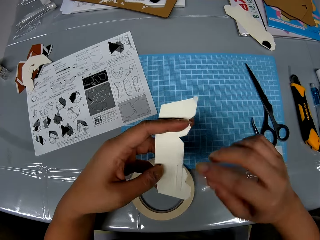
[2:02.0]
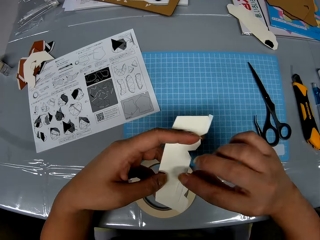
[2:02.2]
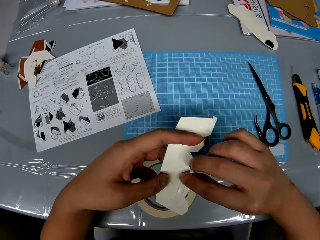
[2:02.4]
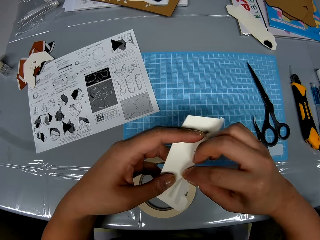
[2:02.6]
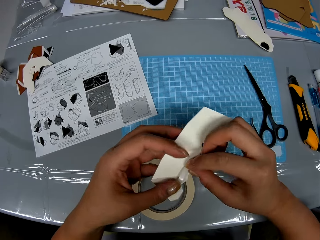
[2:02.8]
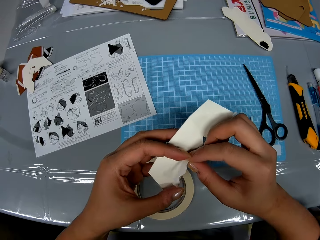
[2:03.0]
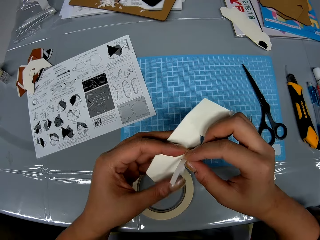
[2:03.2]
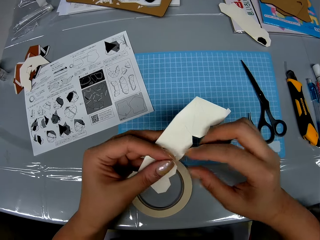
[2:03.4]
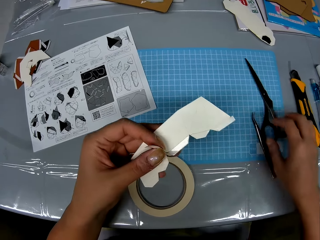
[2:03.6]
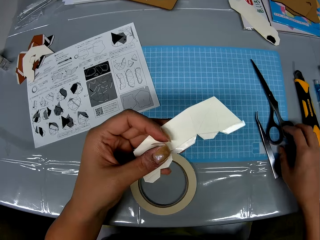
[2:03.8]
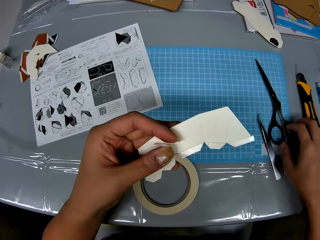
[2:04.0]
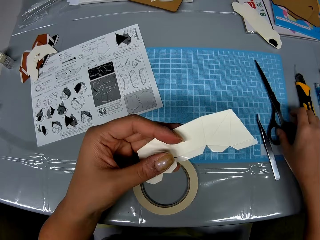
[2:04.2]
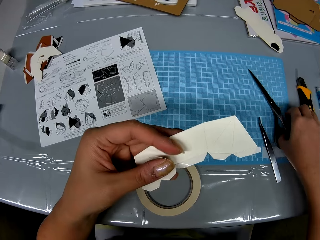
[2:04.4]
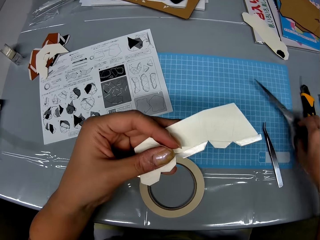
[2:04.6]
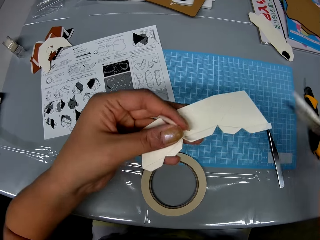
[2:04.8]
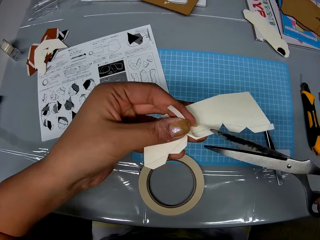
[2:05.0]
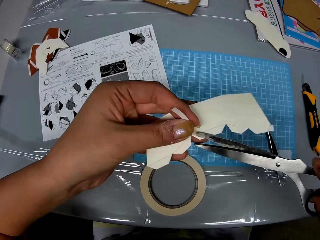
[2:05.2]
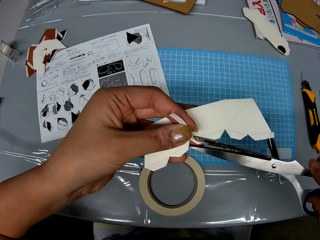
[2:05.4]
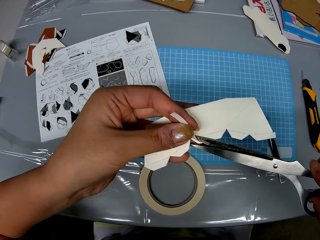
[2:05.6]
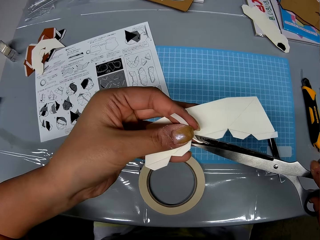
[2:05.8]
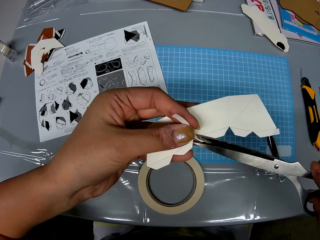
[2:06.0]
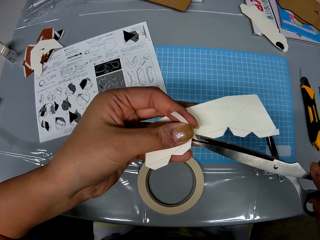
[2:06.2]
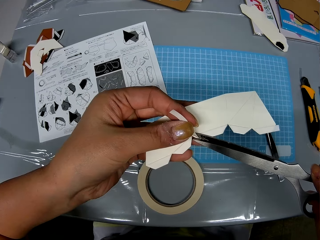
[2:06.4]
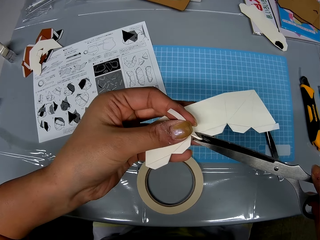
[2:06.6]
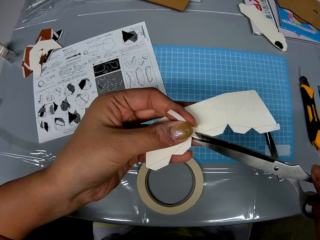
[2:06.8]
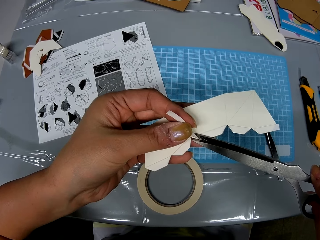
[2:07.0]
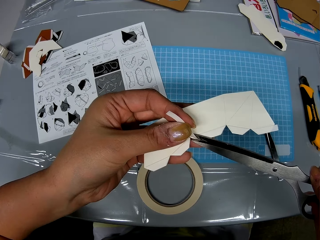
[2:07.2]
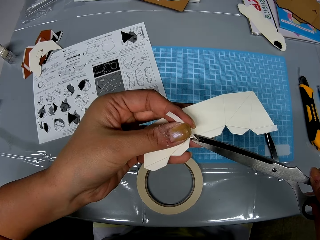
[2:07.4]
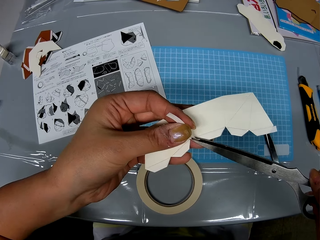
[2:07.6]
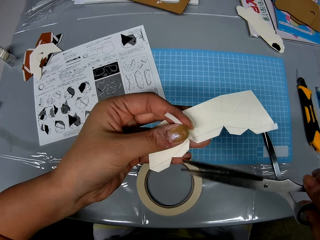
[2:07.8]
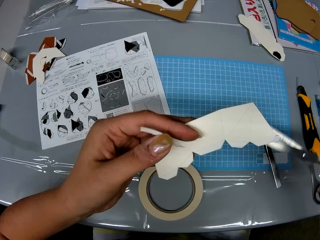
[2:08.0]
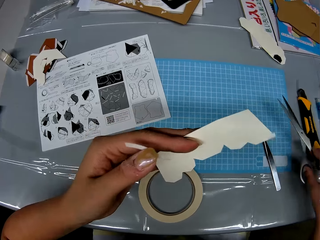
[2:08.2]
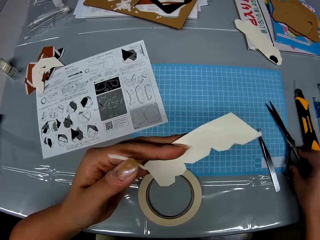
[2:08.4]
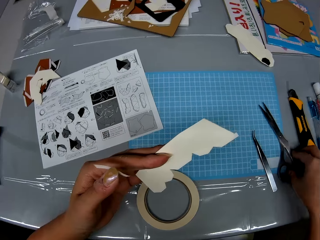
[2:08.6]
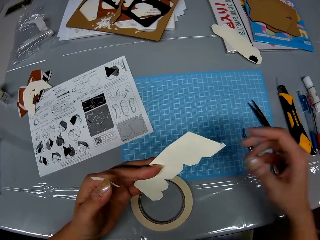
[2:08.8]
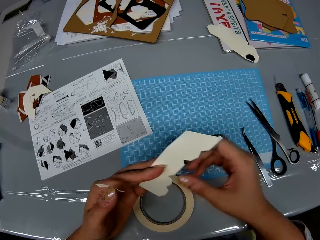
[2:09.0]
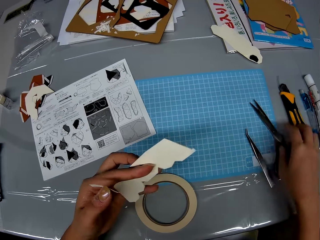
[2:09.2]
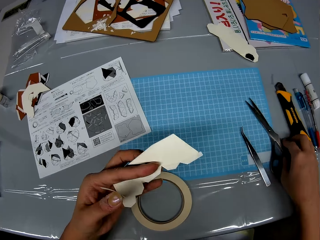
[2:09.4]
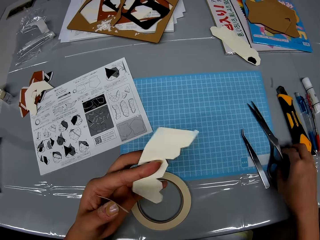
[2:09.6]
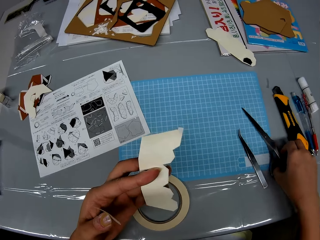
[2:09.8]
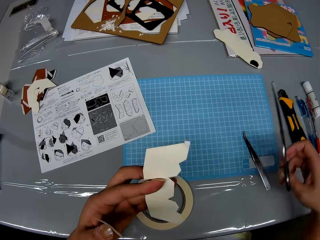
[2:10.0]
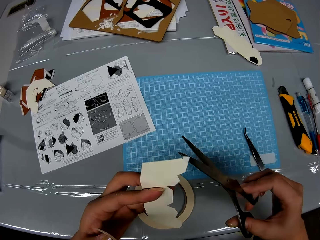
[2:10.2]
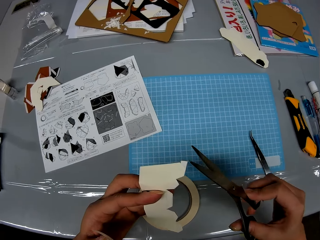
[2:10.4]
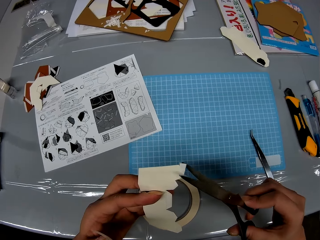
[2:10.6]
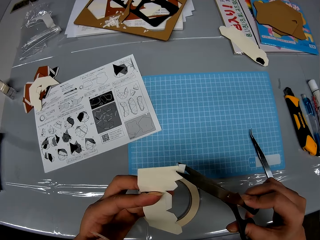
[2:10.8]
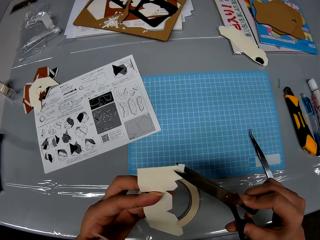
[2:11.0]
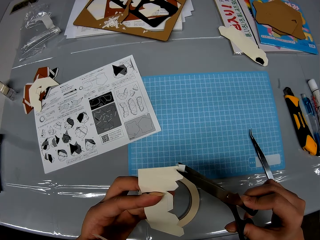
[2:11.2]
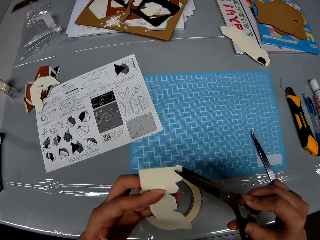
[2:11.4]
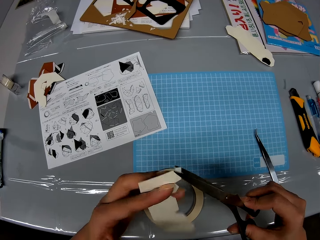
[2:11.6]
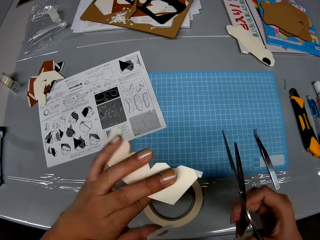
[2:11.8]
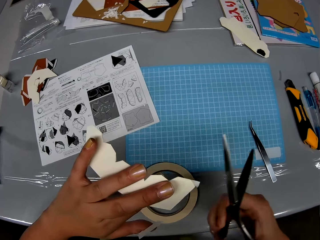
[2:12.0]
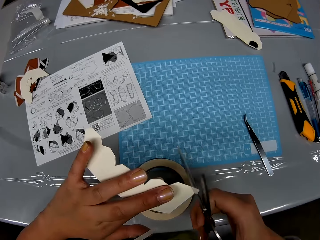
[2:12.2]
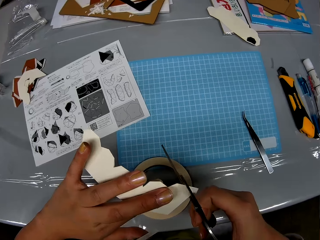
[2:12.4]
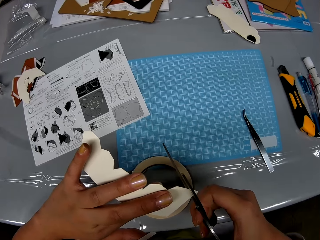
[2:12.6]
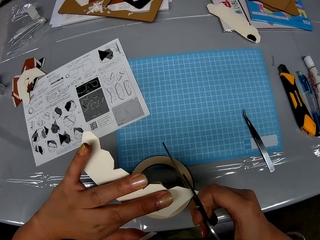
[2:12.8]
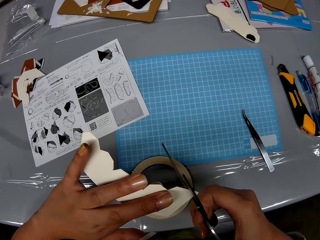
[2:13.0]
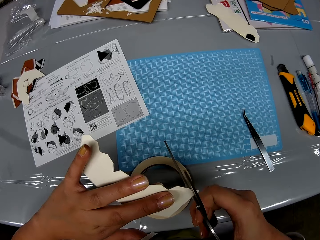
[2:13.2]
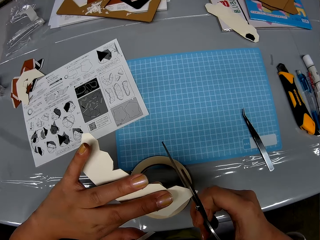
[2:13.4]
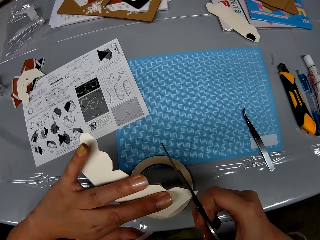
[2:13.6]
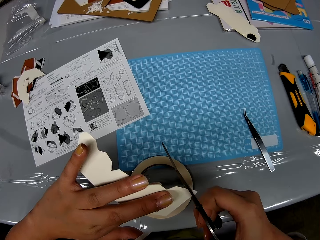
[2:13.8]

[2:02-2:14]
The camera wearer picks up the scissors from the table. They cut out the tape with the scissors. They drop the scissors on the table. They pick up the scissors from the table. They cut out the tape with the scissors. They turn the paper.

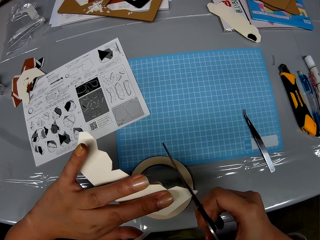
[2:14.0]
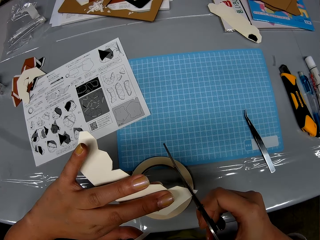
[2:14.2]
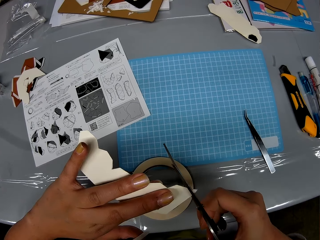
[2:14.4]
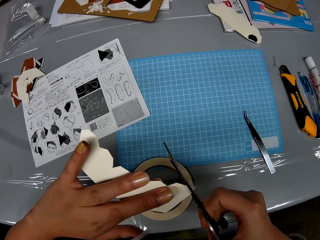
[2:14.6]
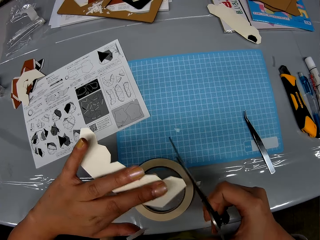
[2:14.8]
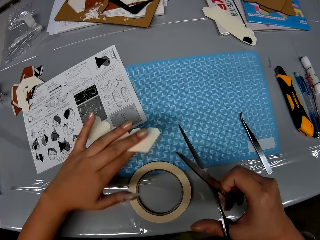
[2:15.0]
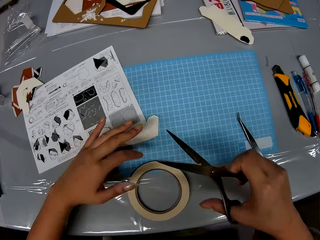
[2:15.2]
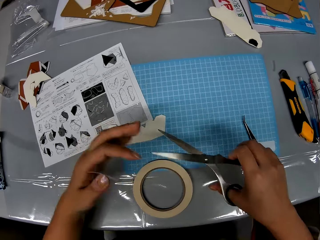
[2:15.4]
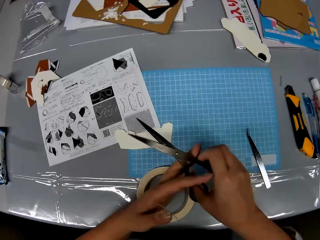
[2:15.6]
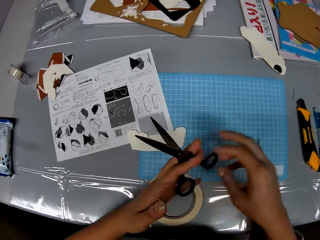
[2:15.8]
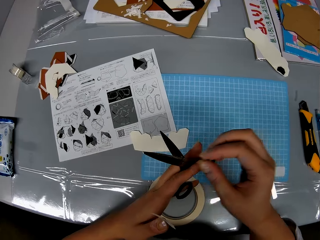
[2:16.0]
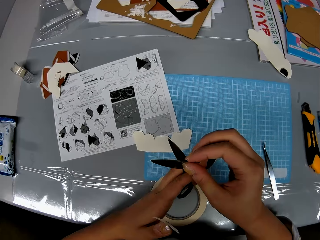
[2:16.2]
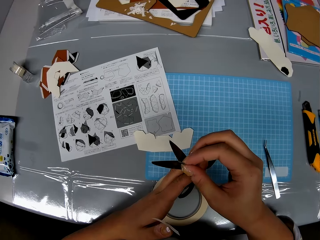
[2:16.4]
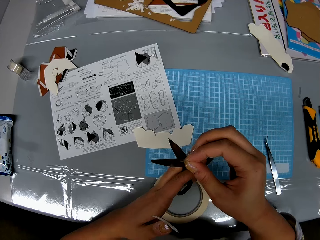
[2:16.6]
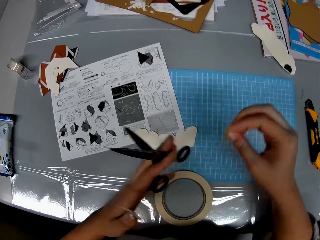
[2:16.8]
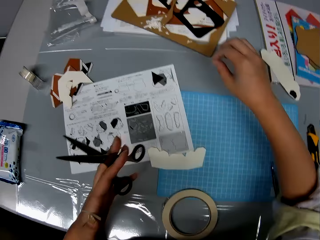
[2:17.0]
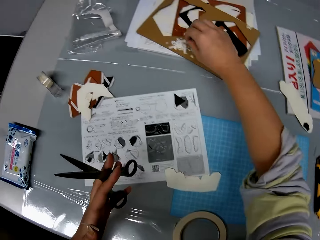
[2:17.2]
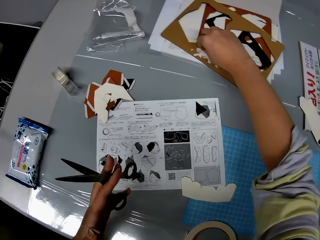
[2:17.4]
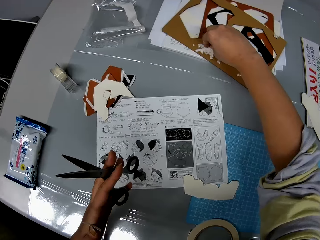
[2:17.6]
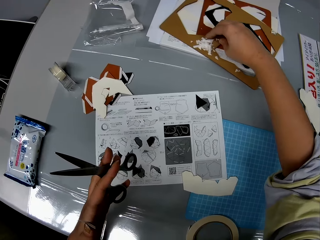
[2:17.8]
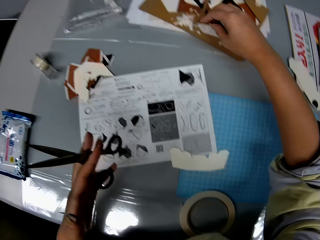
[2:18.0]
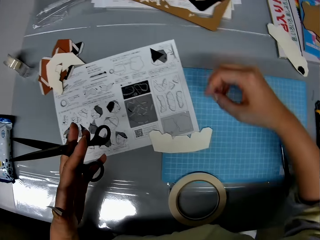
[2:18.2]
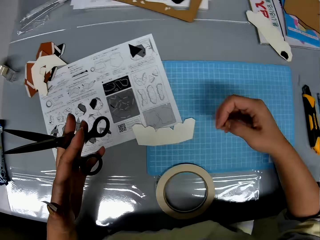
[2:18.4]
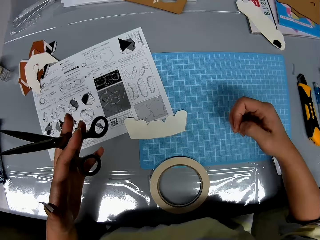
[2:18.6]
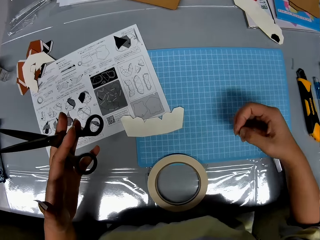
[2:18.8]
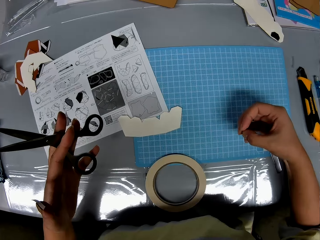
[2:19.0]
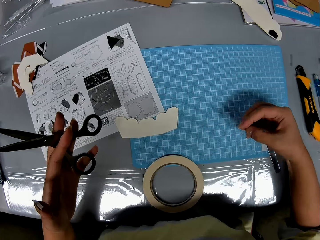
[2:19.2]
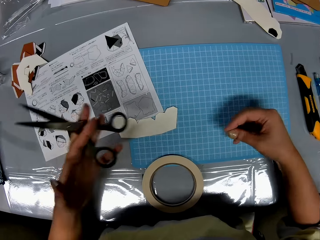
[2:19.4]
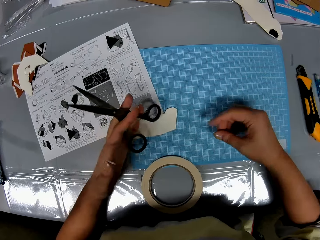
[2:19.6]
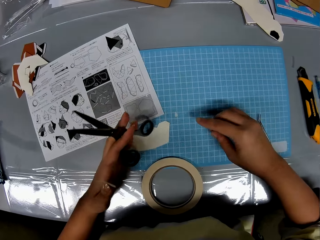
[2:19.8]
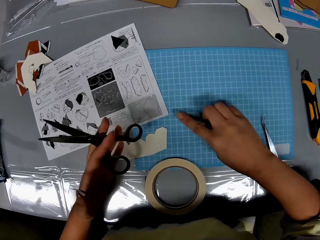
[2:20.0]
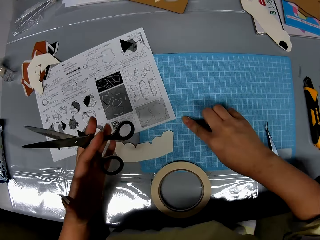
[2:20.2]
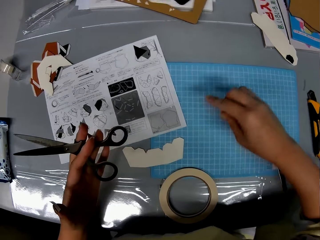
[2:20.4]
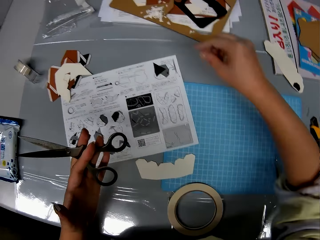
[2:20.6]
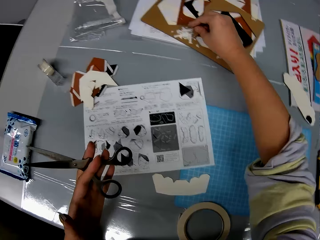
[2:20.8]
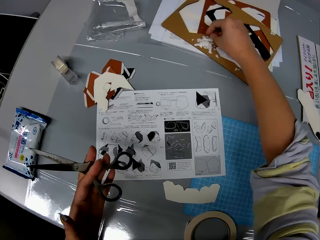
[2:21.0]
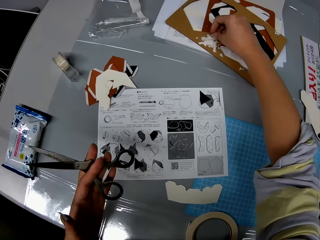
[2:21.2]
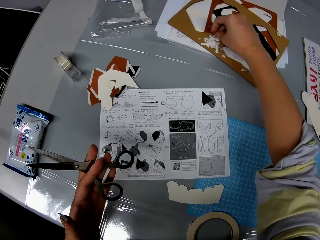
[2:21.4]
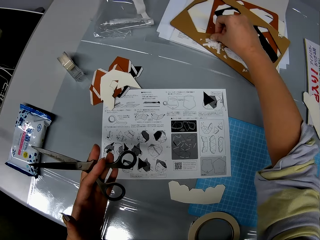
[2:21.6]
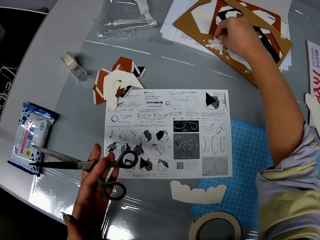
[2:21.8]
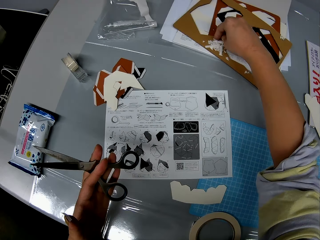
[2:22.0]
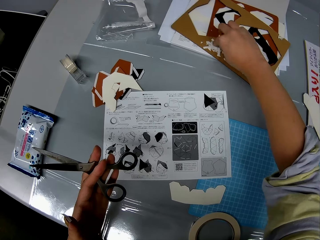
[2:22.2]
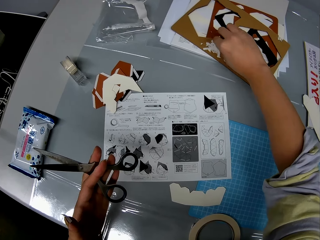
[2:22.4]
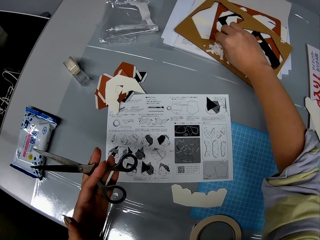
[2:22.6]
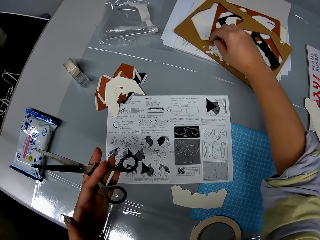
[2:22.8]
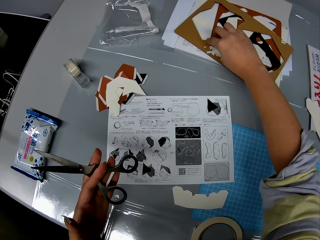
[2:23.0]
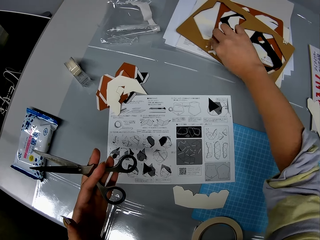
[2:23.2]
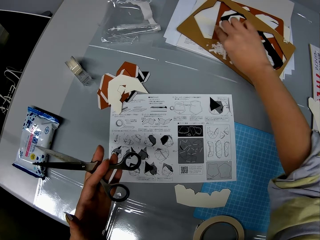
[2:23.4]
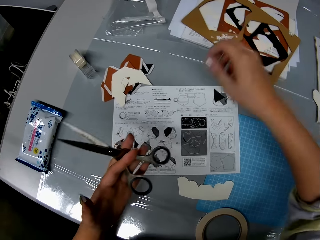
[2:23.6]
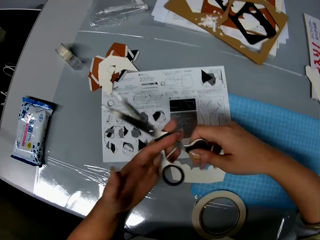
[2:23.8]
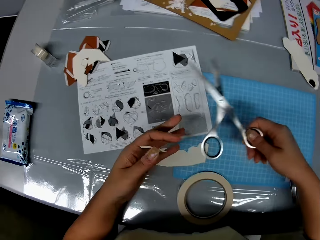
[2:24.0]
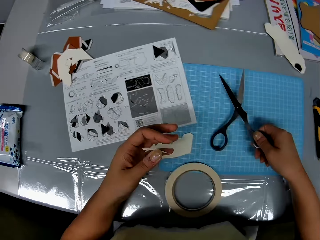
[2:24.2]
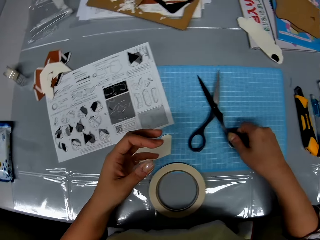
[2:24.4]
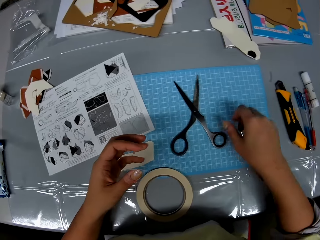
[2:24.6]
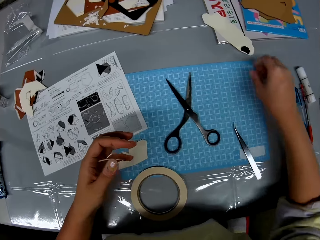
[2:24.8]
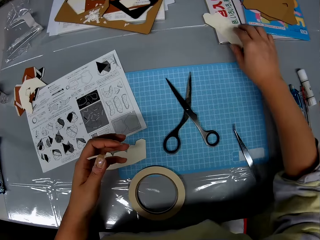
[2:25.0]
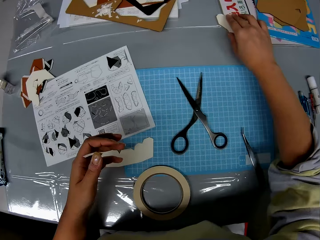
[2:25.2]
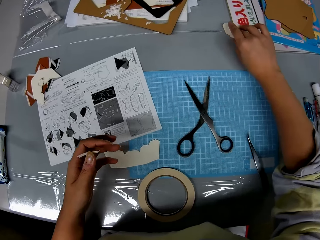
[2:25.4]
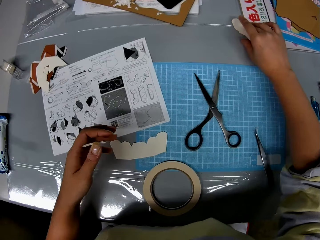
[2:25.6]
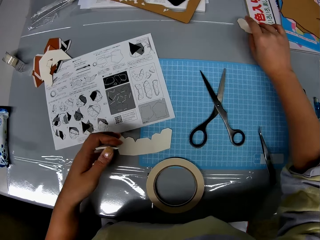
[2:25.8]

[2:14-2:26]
The camera wearer cuts the edge of the paper. They drop the craft on the table. They hold the scissors with the other hand. They remove the remnants from the scissors body. They drop the remnants on the table. They pick up something from the table and put the object on the table. They drop the scissors on the table.
